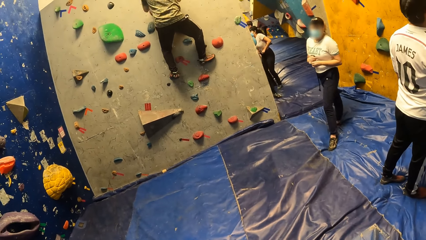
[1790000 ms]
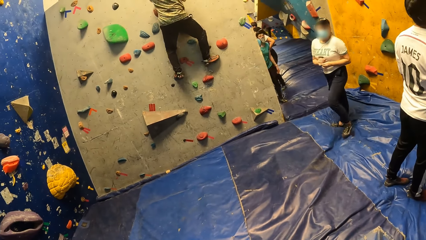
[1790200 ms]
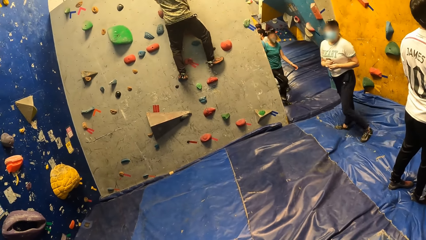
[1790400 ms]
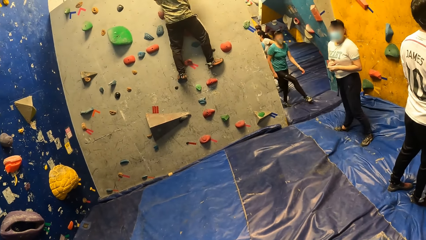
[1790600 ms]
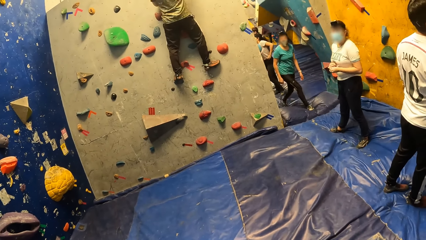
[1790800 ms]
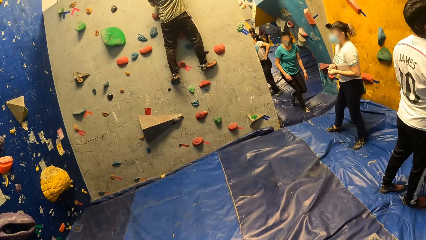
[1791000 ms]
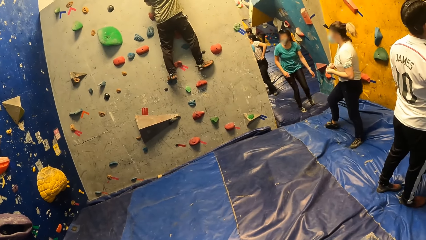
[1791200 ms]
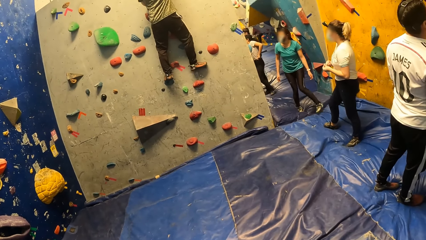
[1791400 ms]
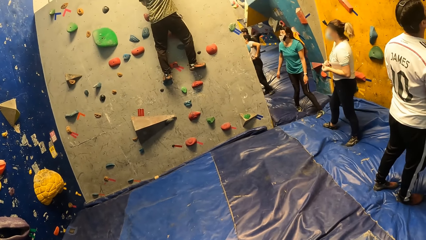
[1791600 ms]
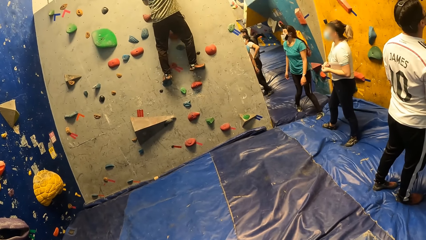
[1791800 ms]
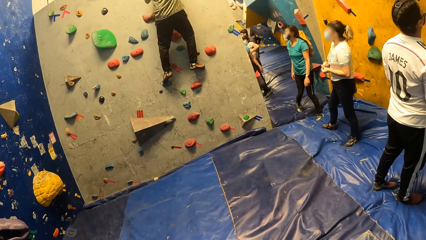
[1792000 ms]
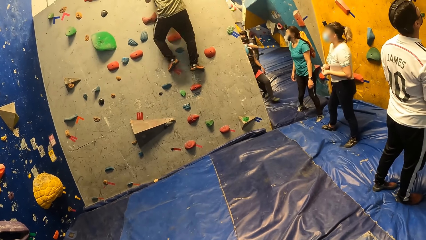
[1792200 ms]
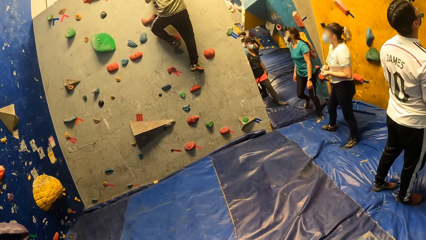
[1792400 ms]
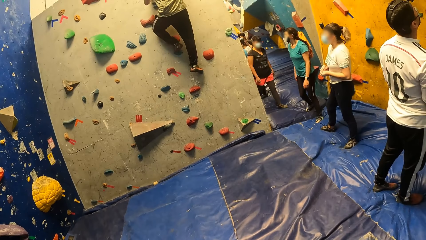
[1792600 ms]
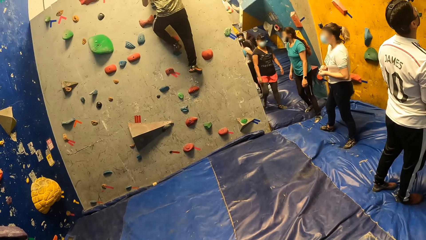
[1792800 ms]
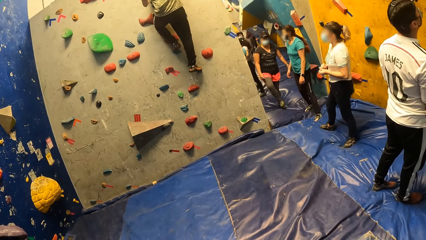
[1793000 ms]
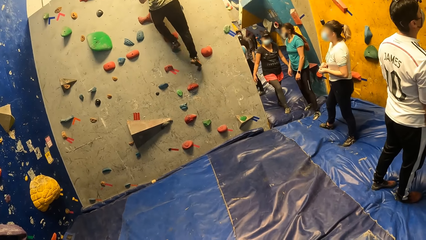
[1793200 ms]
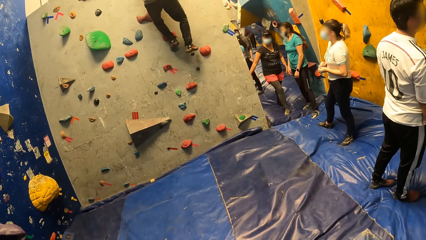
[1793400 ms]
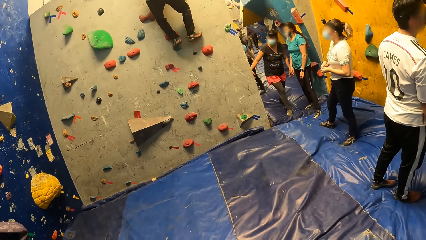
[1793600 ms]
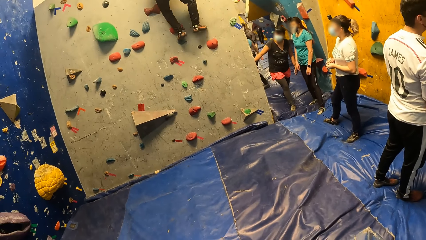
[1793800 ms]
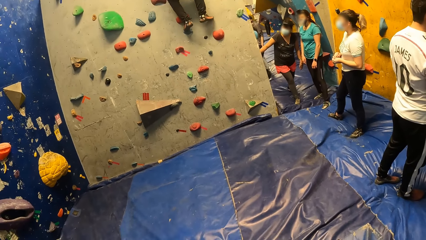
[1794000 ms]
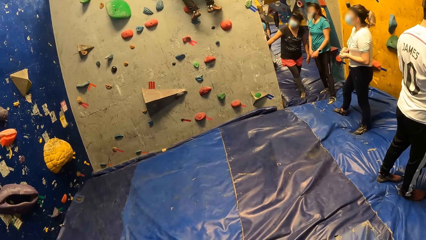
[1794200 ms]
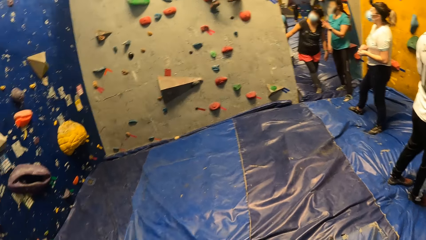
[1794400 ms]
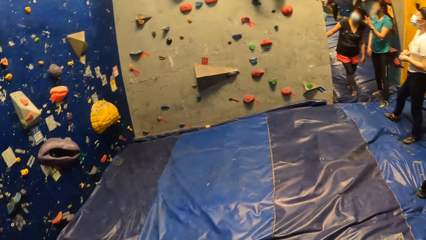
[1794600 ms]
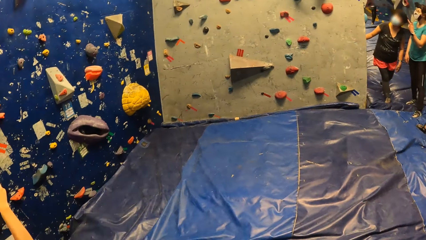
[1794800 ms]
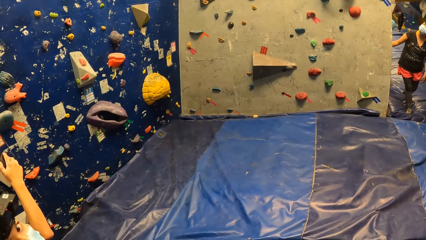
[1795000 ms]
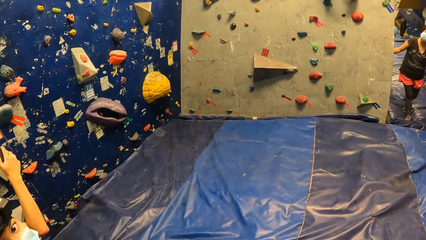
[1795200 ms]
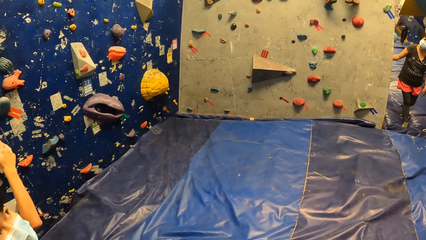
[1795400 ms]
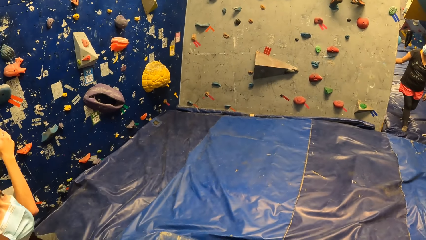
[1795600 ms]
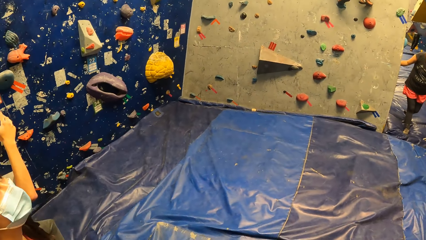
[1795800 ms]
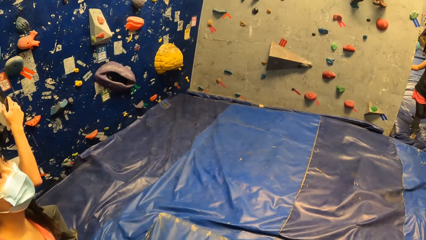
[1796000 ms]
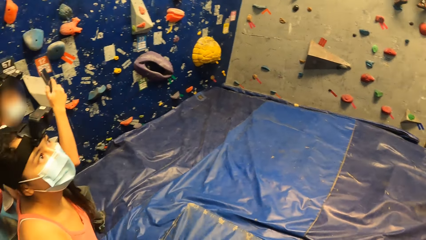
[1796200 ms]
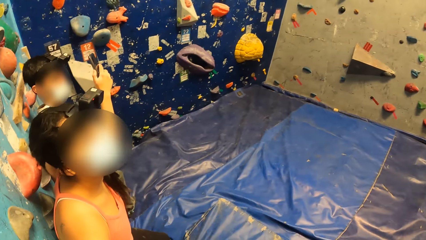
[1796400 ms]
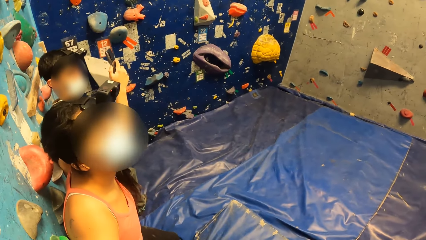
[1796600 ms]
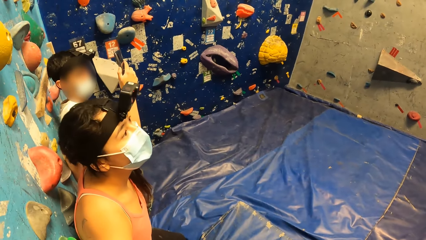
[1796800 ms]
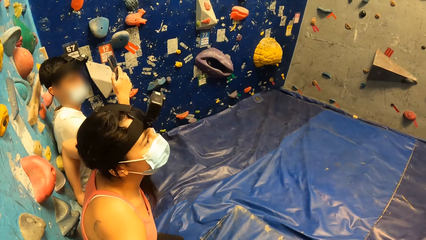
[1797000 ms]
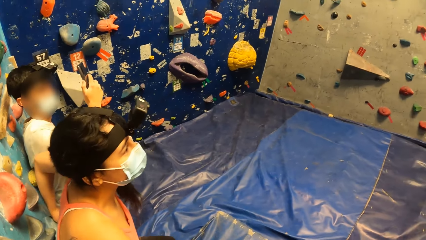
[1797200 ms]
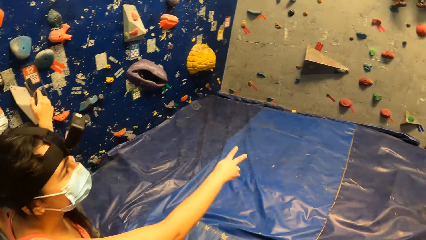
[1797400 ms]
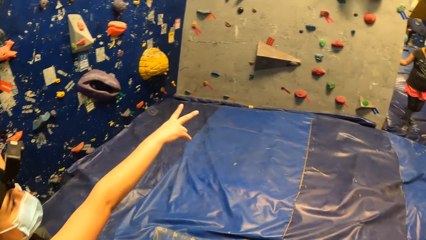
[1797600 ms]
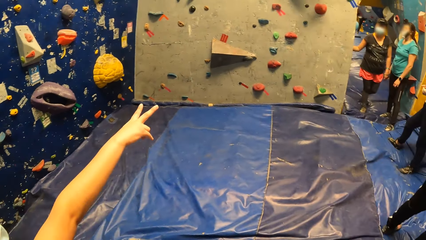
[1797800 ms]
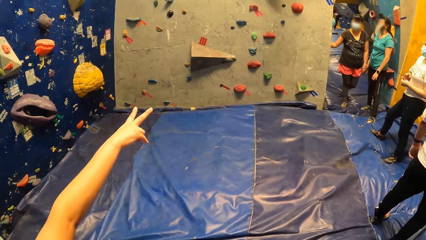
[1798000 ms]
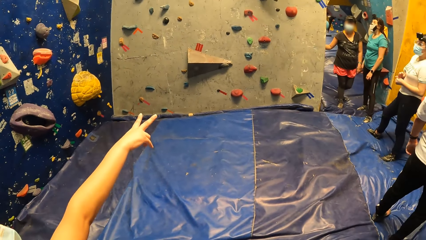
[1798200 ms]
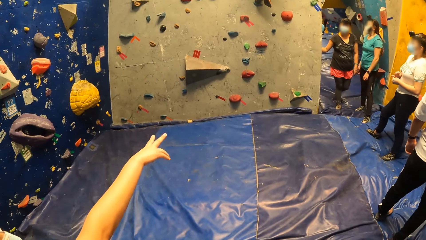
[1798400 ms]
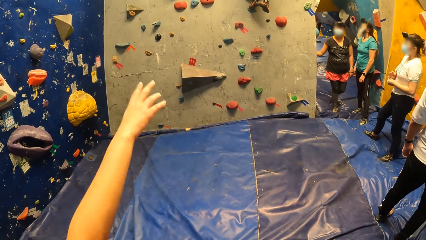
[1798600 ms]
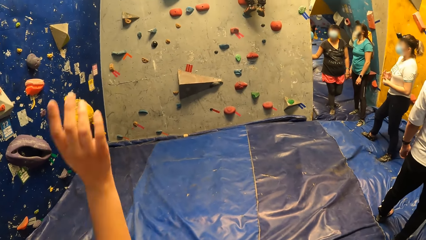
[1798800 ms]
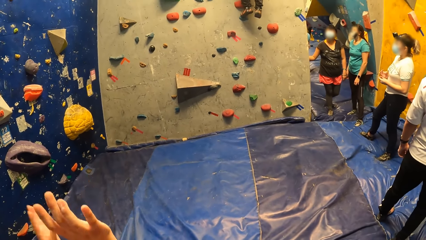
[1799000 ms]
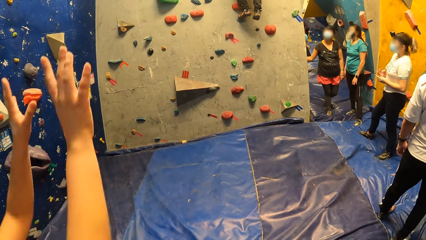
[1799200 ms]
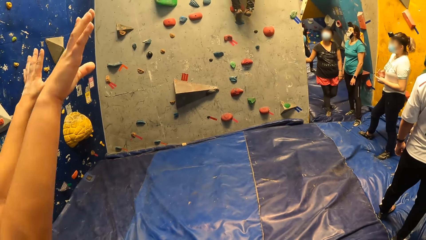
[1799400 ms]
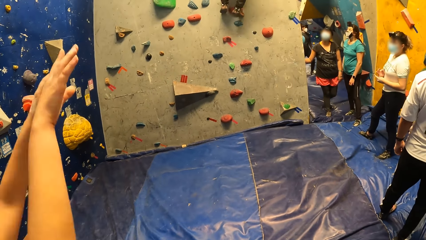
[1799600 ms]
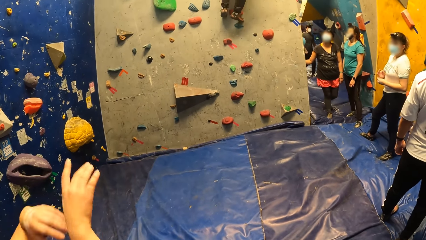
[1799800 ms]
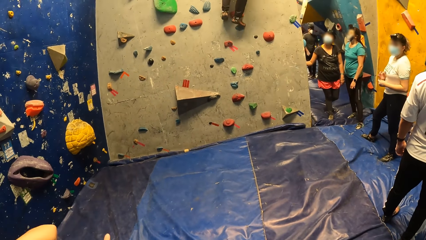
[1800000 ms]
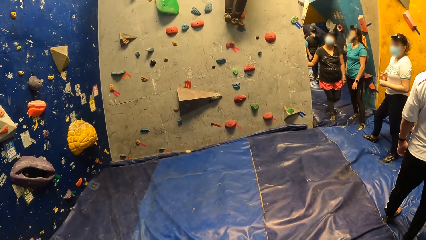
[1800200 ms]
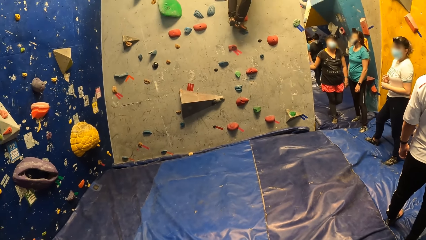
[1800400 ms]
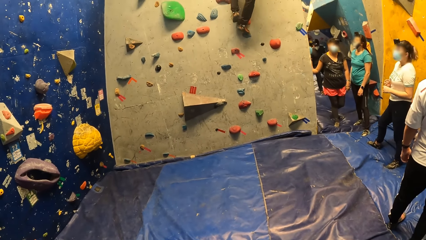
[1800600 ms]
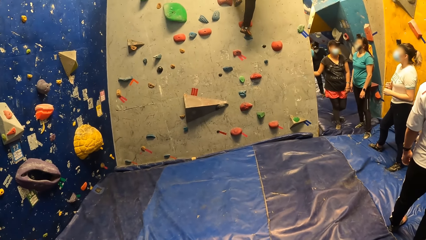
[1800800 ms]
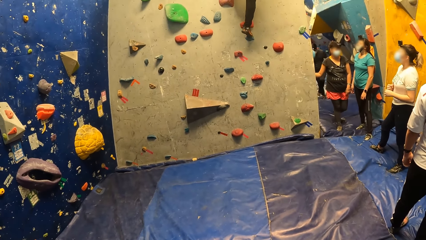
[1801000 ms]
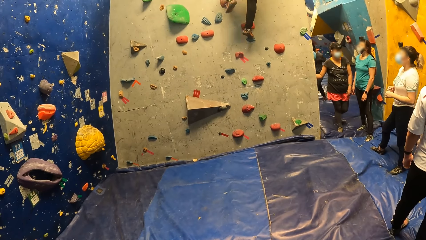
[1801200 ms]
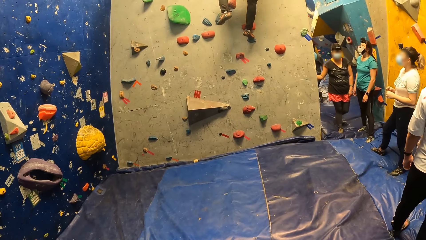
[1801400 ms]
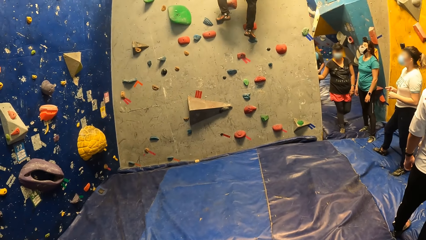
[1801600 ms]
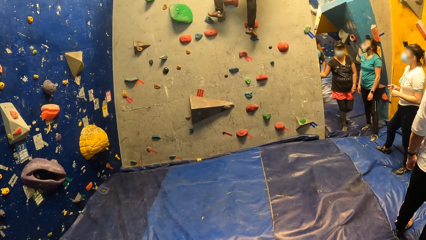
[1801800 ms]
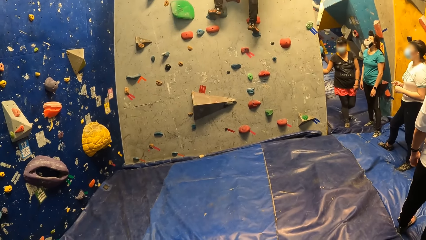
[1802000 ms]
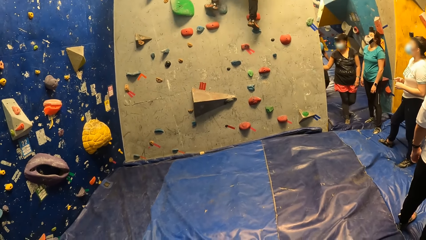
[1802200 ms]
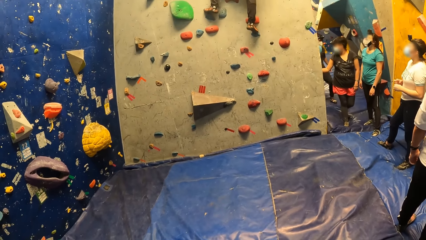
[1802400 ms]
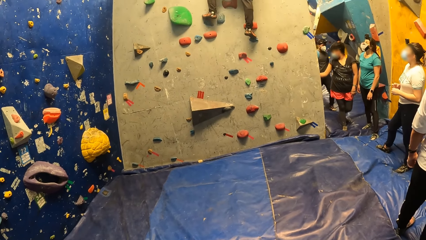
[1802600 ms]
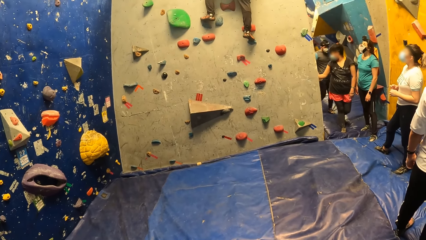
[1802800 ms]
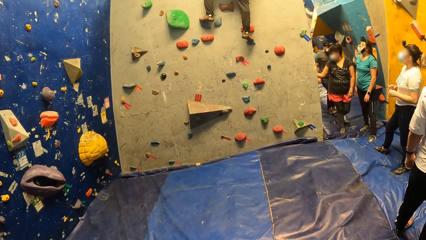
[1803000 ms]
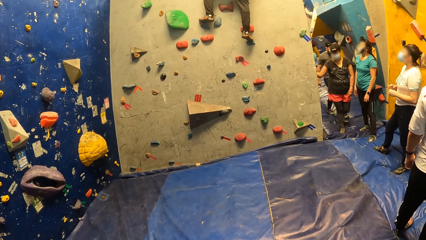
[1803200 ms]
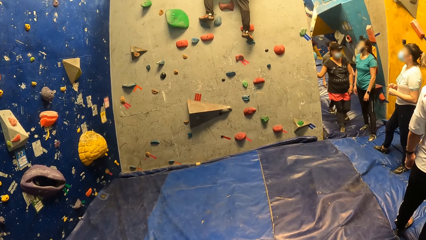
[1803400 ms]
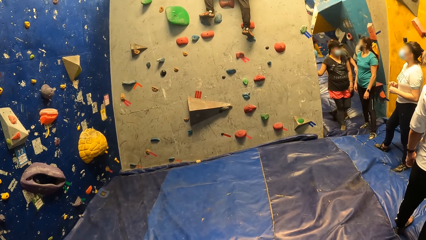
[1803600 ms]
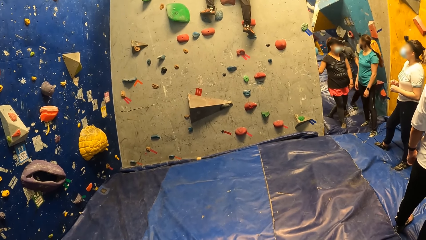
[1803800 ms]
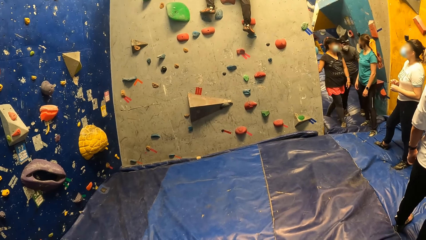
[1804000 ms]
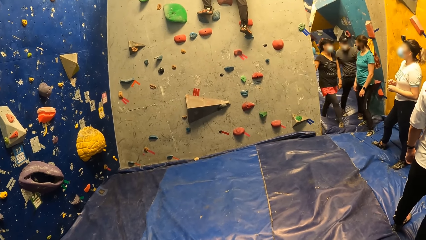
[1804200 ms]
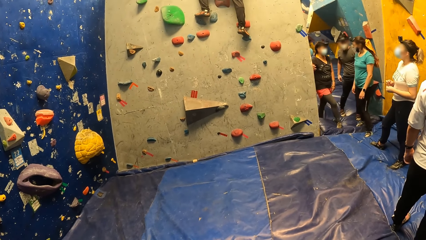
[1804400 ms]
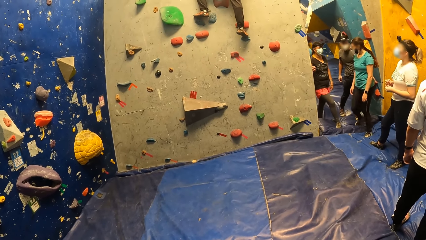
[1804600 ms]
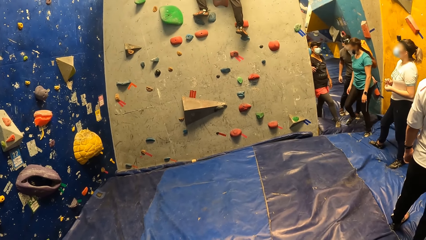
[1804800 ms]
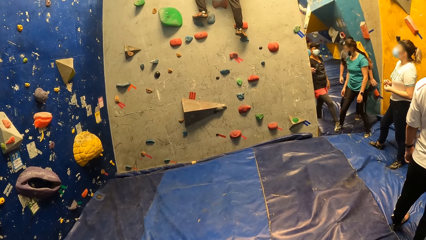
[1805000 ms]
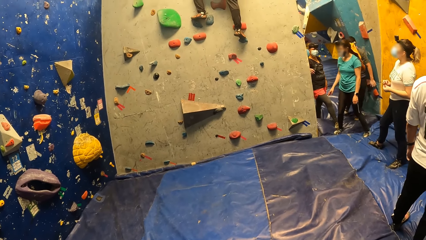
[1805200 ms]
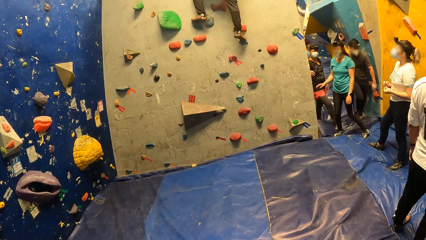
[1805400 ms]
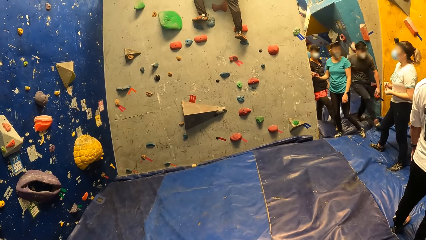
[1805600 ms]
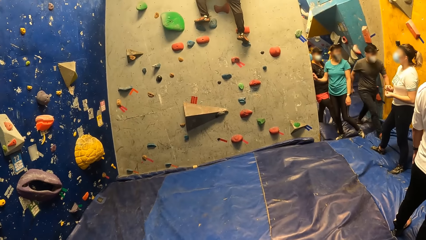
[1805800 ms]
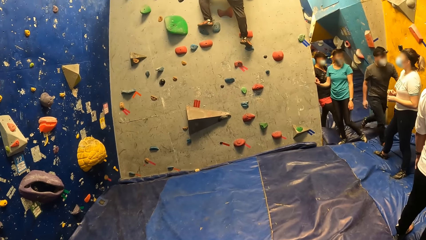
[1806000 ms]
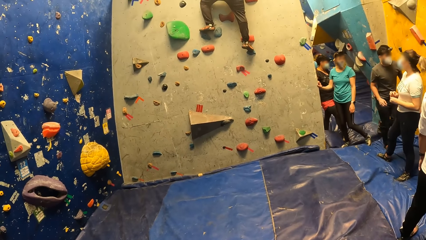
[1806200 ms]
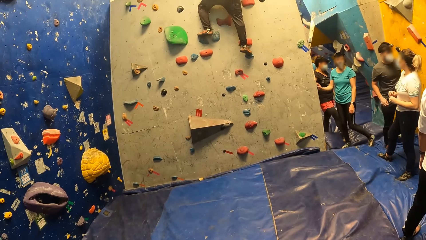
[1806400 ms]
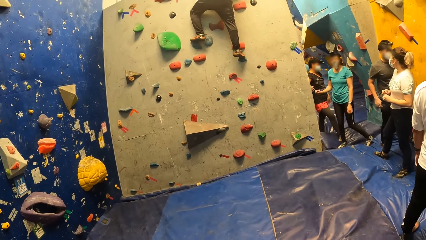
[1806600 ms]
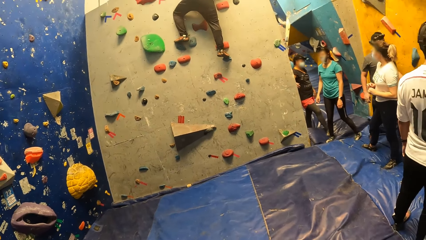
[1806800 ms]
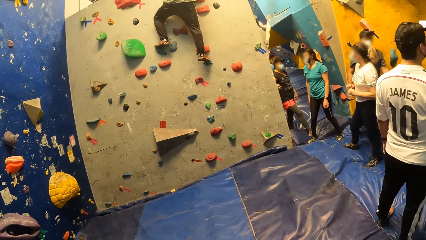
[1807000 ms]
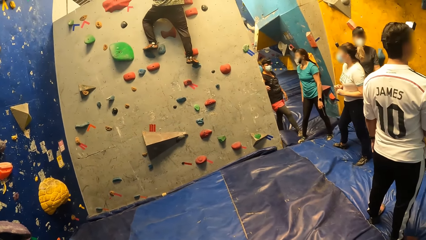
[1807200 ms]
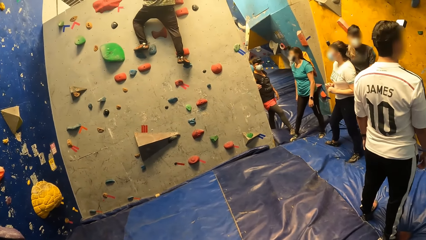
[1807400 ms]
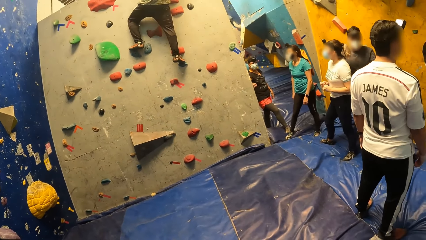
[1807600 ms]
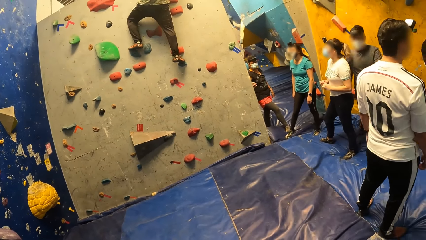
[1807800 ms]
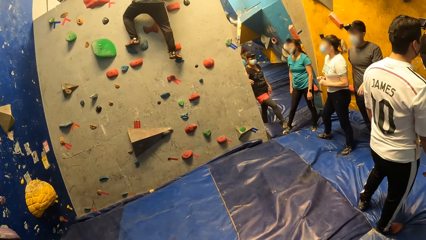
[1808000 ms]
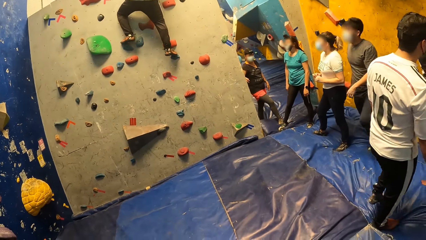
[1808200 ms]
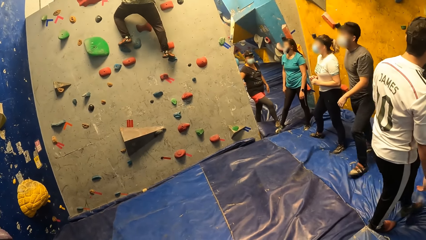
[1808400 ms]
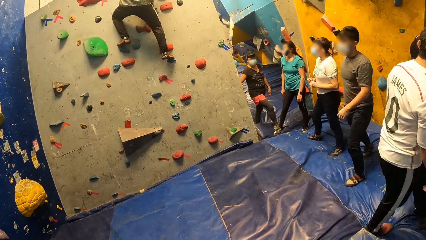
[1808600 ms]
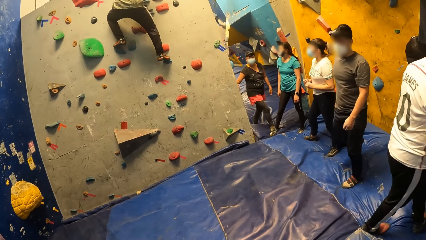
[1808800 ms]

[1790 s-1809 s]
The camera wearer looks around. A woman lifts a hand. A man descends on a mountain rock.
